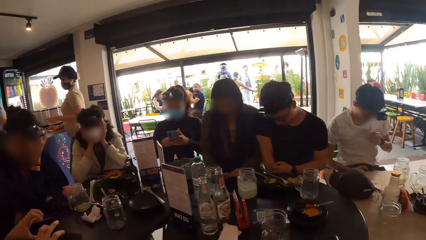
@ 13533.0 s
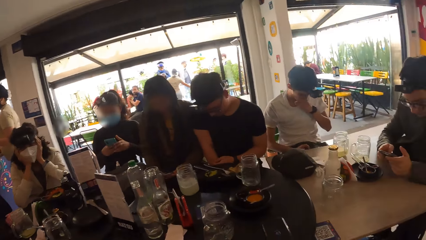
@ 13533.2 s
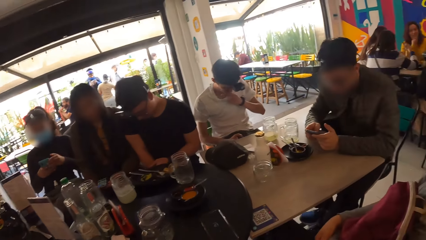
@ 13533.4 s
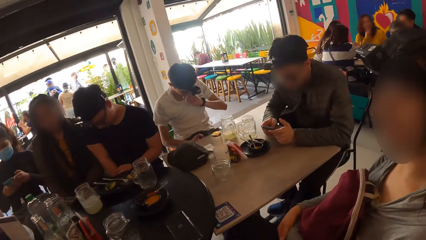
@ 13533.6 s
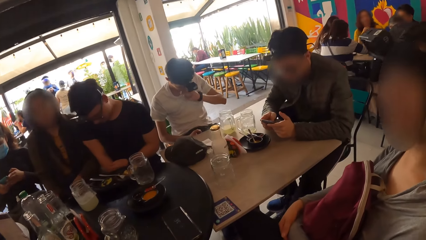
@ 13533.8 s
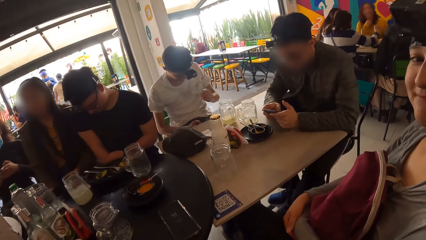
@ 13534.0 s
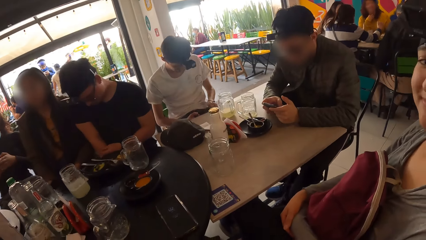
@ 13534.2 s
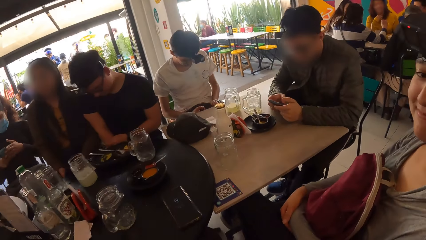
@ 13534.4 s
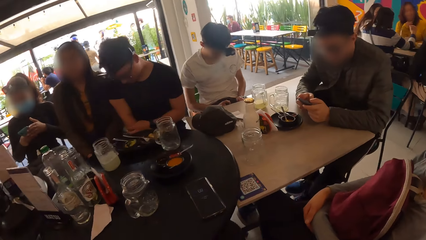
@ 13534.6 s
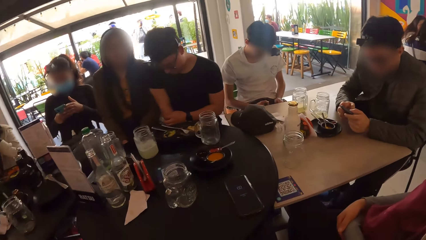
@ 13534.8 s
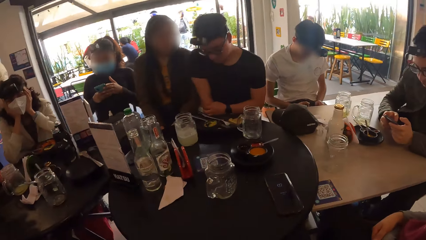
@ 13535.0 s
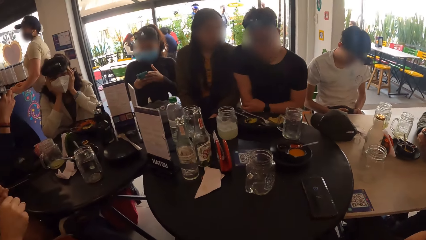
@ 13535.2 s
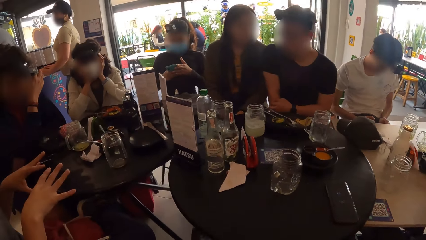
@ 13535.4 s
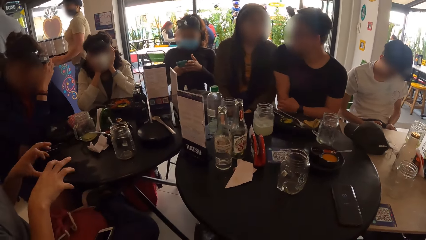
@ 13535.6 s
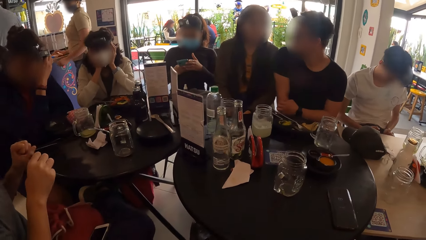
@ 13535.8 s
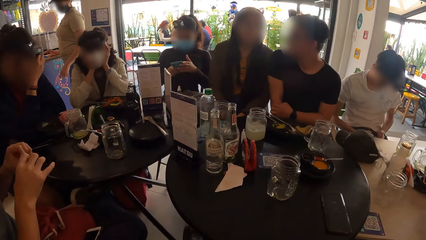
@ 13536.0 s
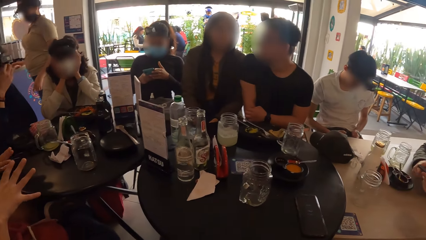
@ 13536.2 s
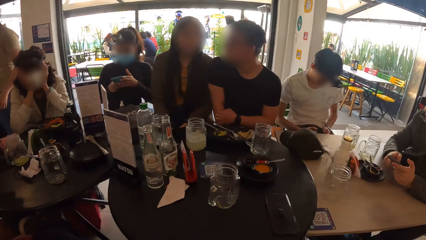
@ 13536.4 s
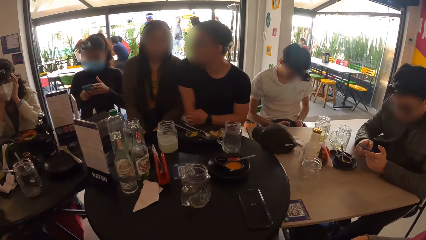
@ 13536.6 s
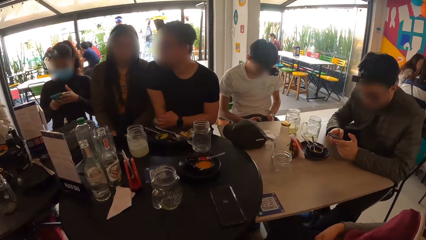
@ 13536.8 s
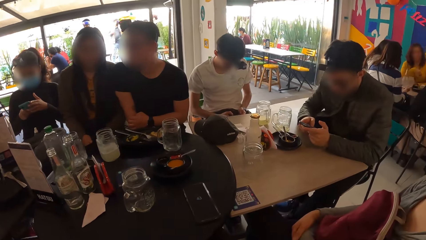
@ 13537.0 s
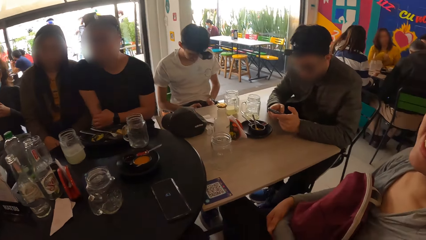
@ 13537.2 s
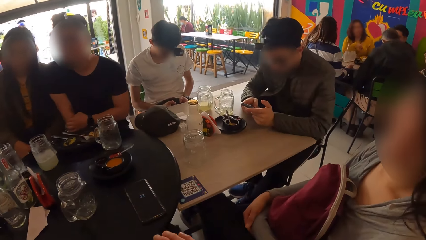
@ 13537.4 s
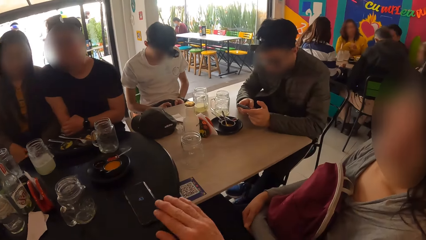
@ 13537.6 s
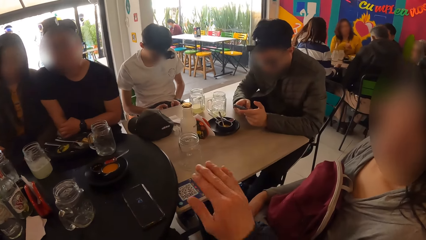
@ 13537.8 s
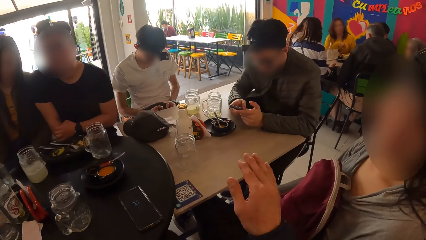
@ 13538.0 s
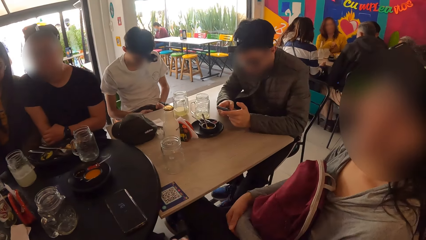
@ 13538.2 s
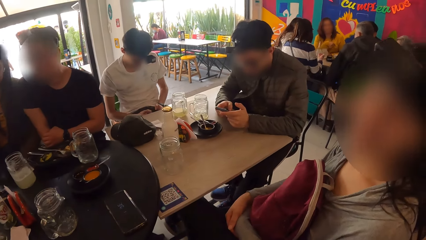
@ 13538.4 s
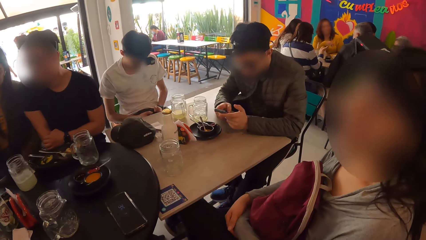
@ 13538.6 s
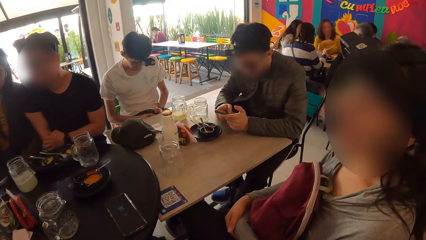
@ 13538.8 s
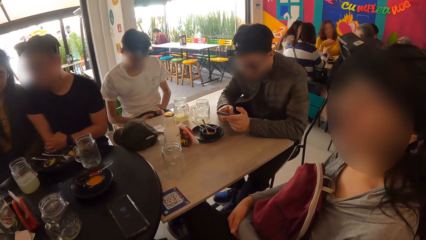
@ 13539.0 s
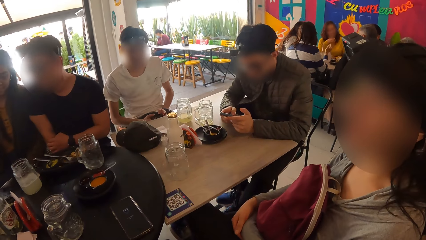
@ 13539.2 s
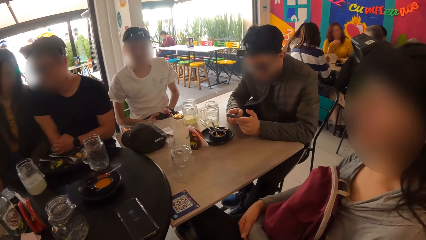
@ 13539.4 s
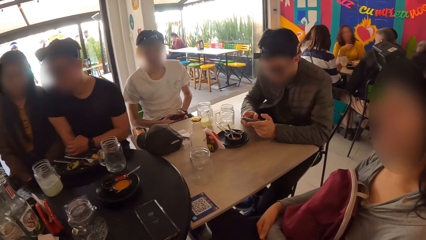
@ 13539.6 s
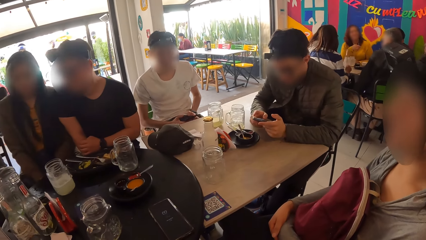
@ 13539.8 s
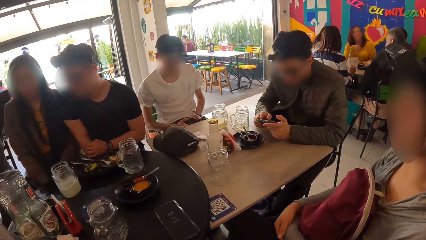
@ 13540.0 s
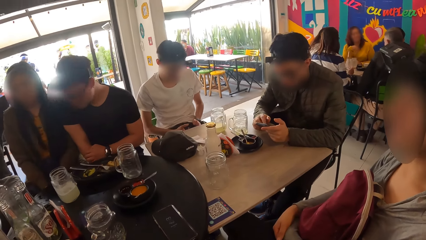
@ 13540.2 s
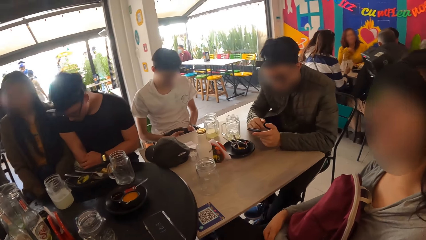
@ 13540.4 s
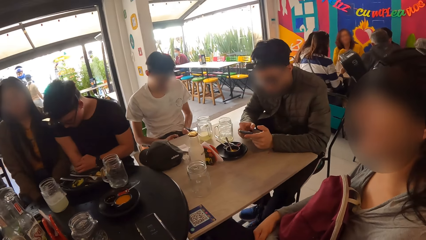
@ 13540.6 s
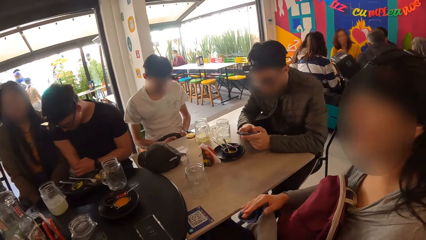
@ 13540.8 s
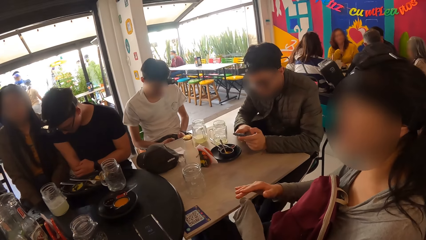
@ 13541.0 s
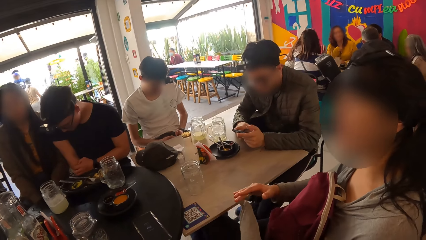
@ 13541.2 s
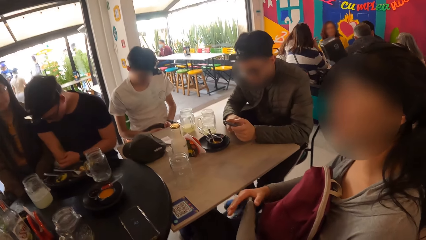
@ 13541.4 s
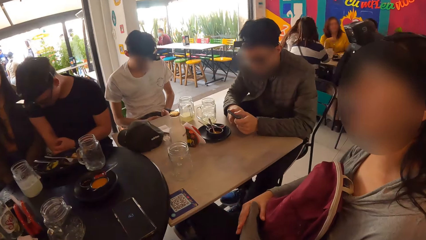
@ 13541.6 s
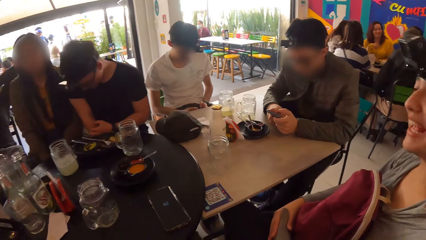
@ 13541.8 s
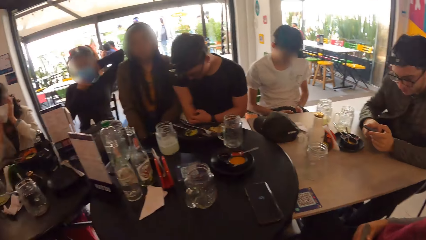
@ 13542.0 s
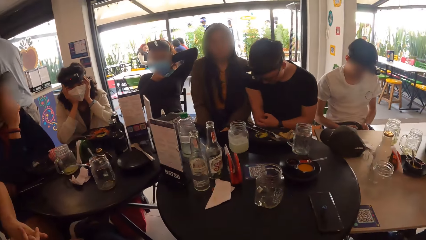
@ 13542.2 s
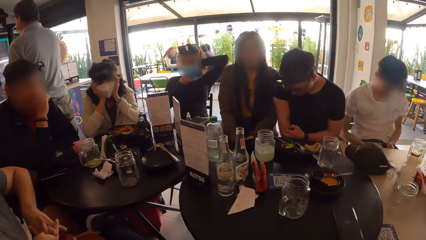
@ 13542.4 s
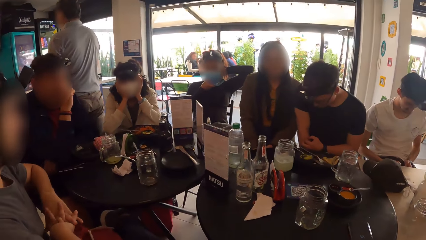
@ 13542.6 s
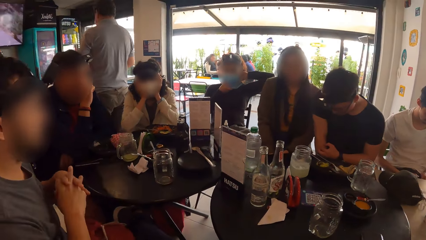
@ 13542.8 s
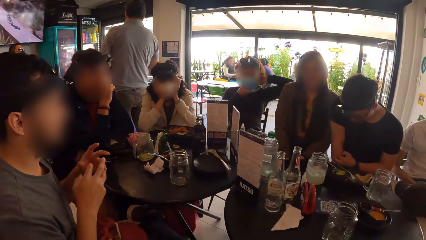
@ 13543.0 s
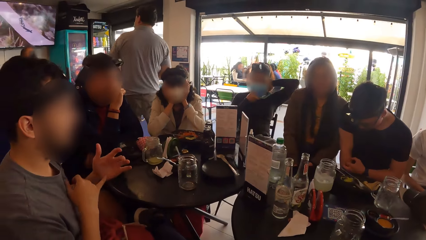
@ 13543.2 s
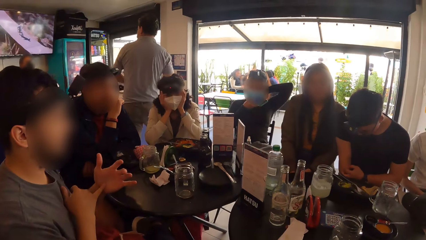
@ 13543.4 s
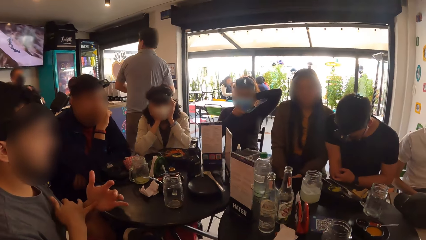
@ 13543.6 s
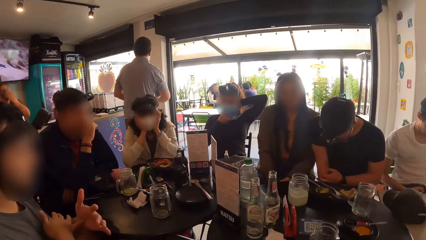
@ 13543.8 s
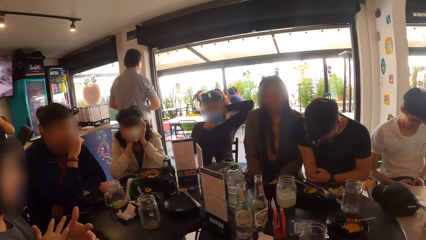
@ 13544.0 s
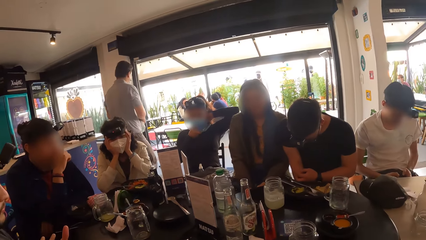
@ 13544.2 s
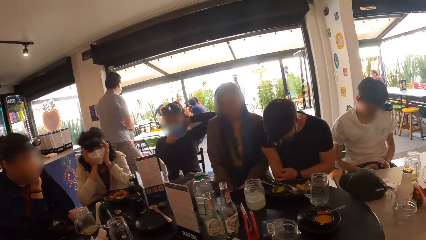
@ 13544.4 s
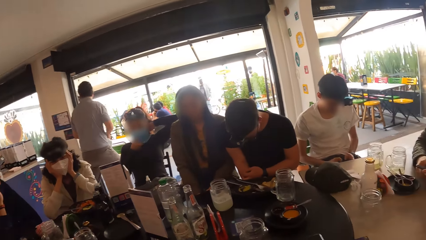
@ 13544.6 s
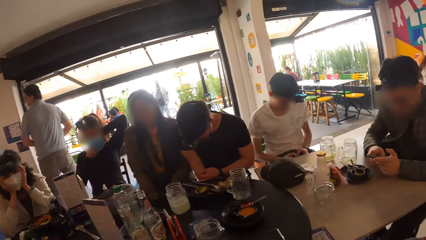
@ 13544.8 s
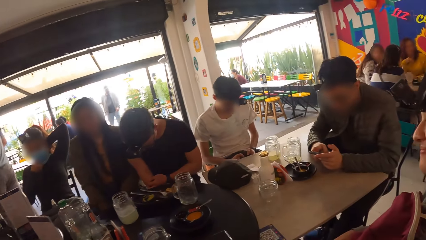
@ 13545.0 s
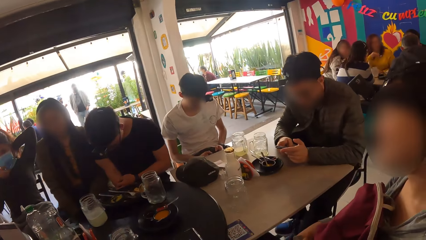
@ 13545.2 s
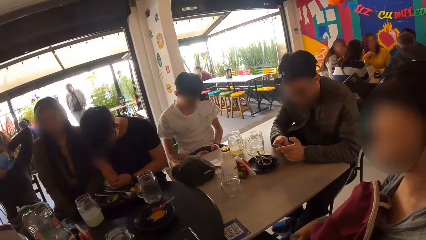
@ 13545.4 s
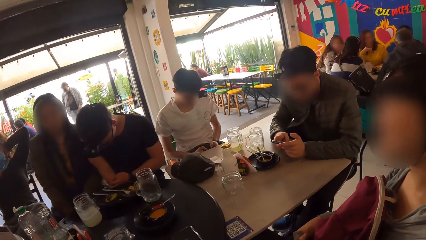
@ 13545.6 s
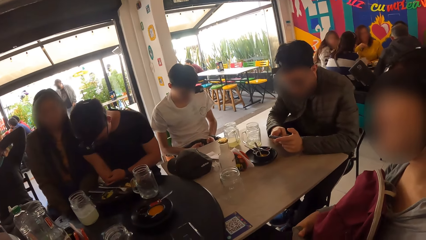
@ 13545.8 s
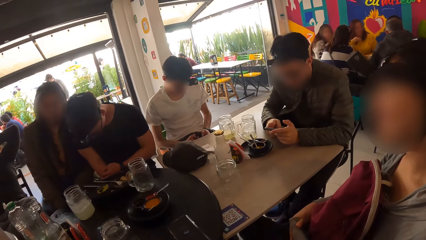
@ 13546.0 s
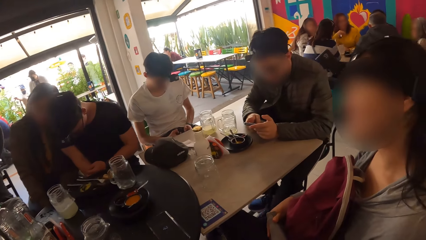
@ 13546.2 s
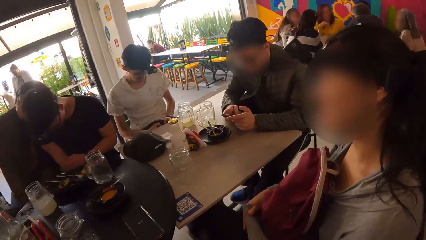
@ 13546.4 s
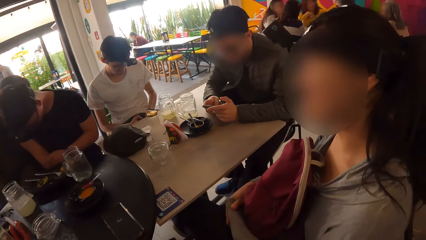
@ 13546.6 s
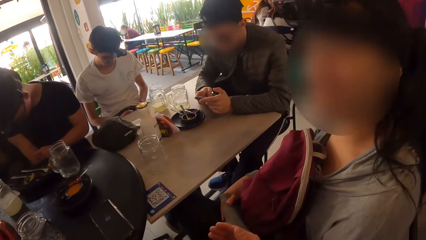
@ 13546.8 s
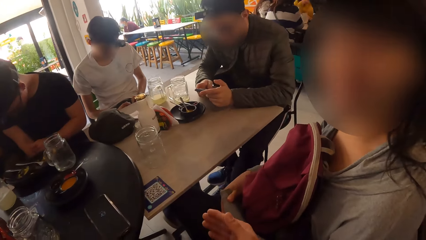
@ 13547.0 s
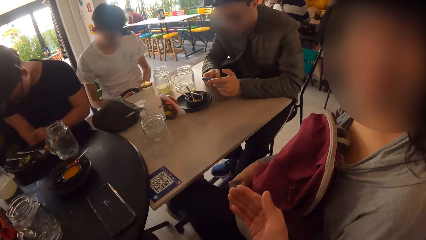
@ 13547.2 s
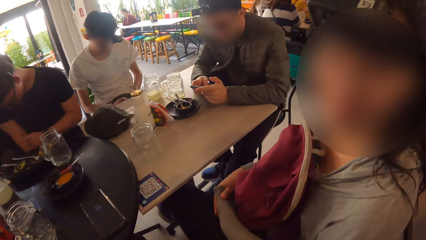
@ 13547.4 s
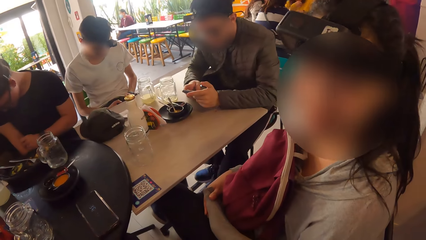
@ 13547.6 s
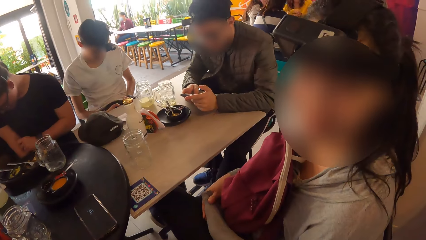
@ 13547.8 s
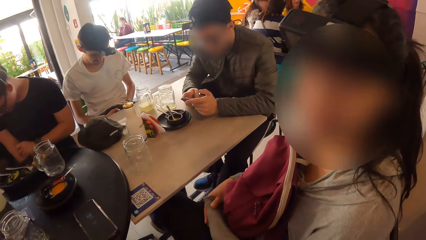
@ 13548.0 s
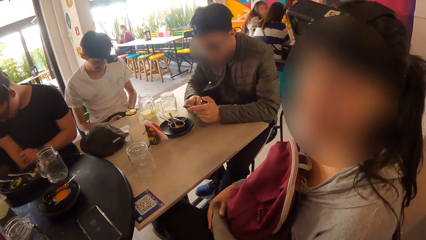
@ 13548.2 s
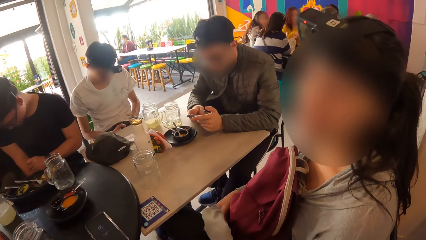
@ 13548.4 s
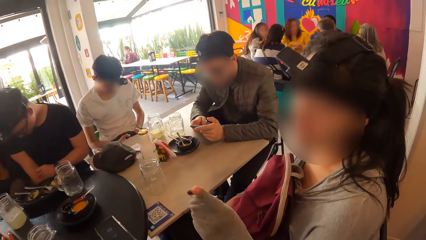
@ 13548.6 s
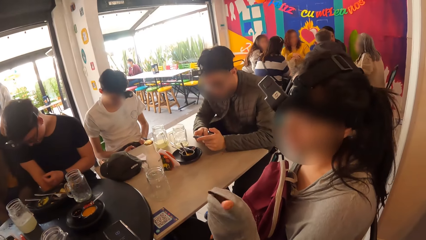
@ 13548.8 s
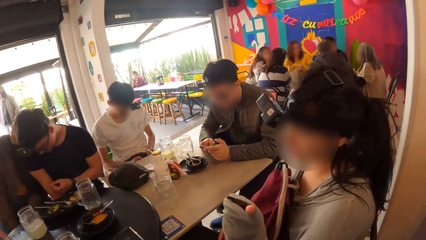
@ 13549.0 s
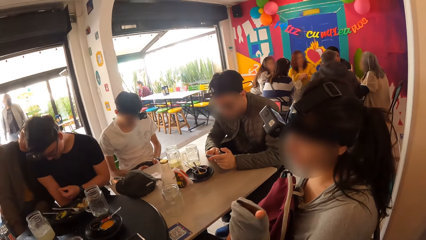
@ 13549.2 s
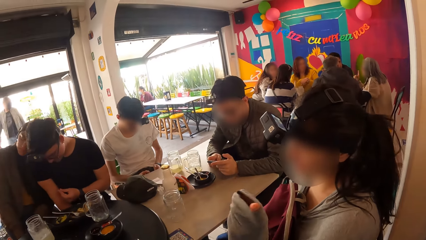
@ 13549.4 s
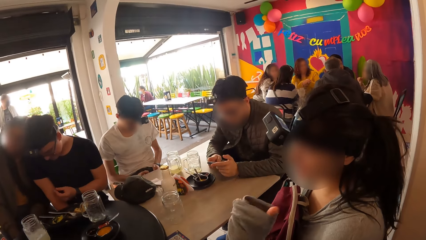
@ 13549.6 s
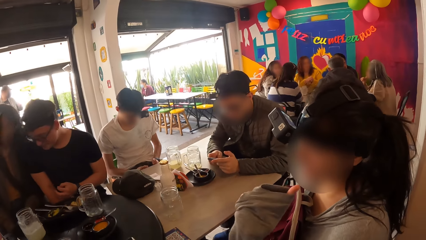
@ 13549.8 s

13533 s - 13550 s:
The camera wearer turns towards a woman. They interact with the woman. A man stretches his fingers. The camera wearer turns towards the woman. They interact with the woman. The woman interacts with the camera wearer. The camera wearer turns towards the man. The man stretches his fingers. The camera wearer turns towards the woman. They interact with the woman.
